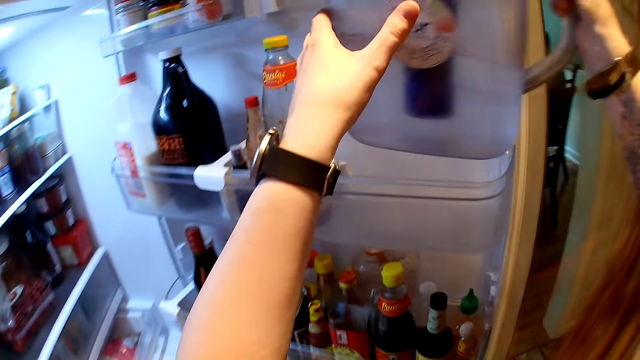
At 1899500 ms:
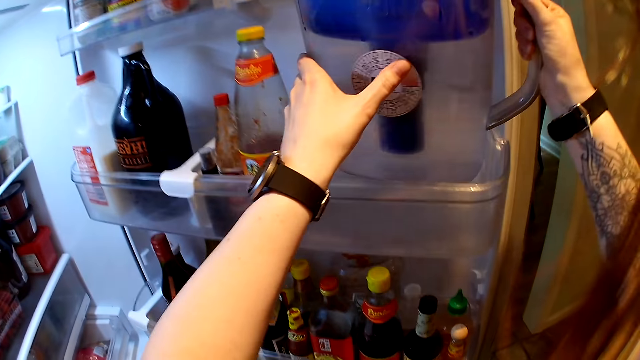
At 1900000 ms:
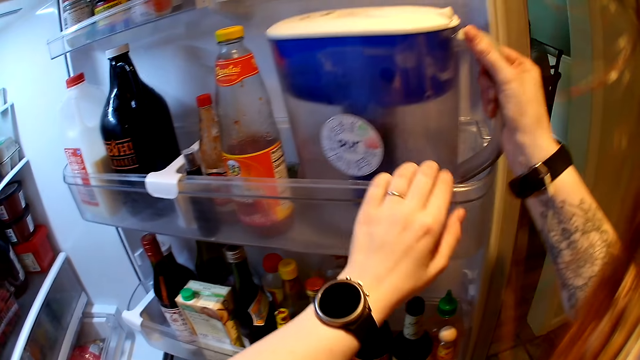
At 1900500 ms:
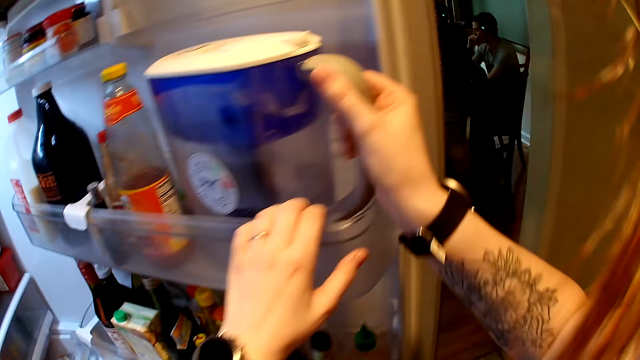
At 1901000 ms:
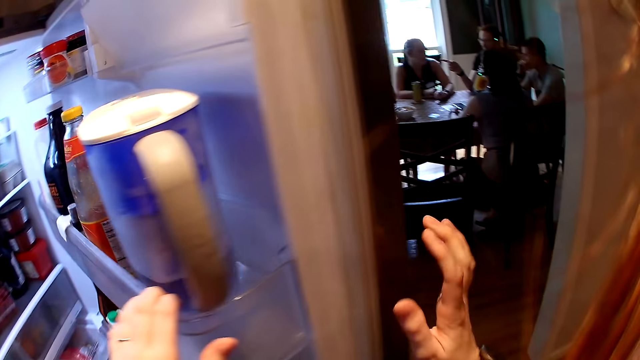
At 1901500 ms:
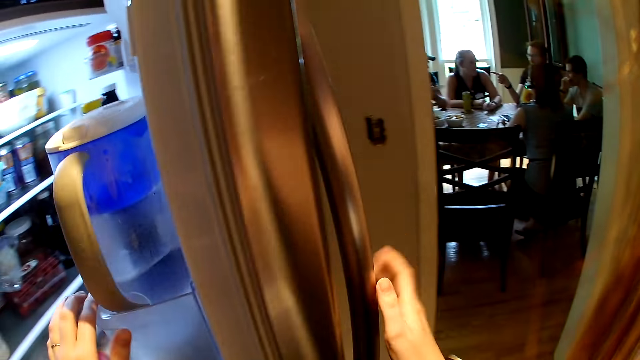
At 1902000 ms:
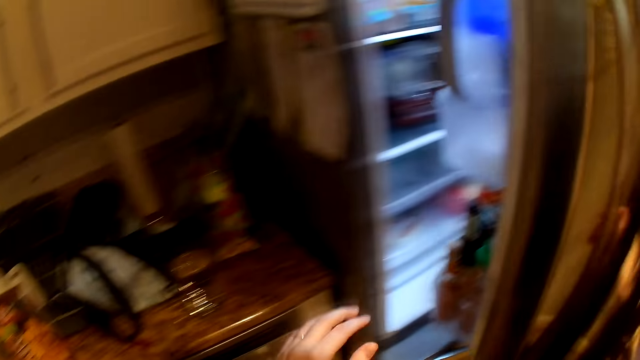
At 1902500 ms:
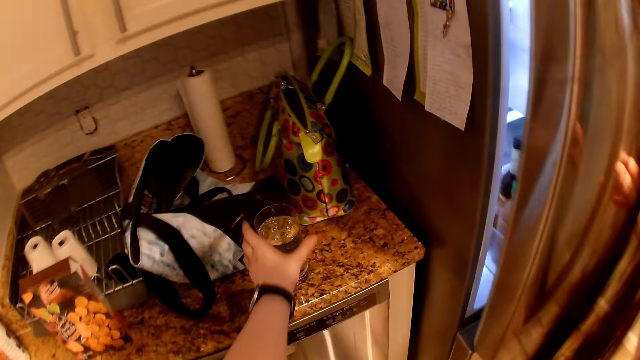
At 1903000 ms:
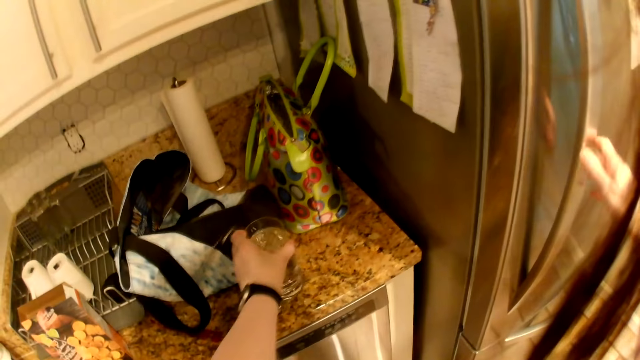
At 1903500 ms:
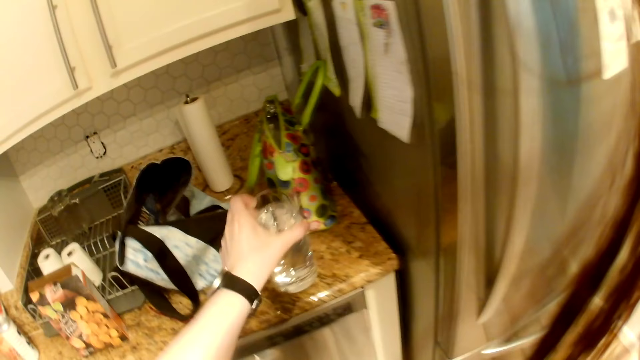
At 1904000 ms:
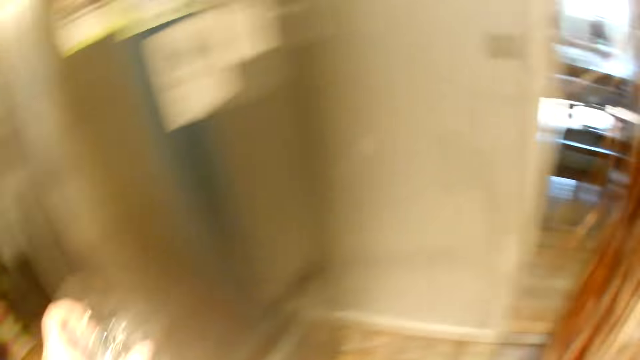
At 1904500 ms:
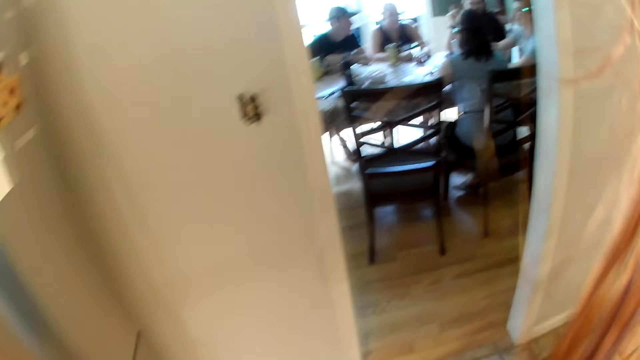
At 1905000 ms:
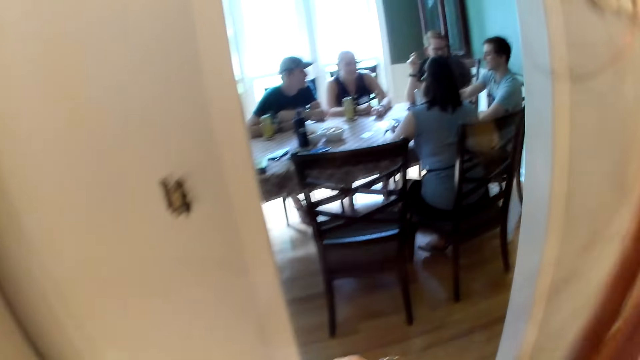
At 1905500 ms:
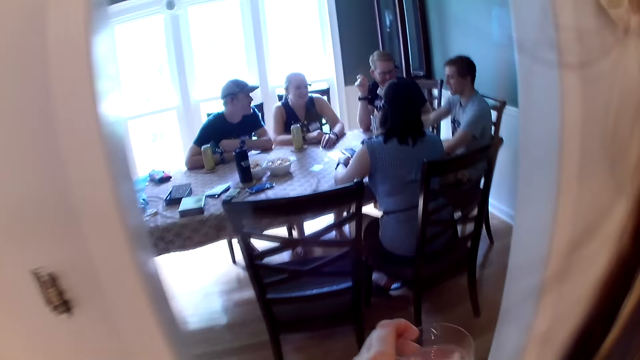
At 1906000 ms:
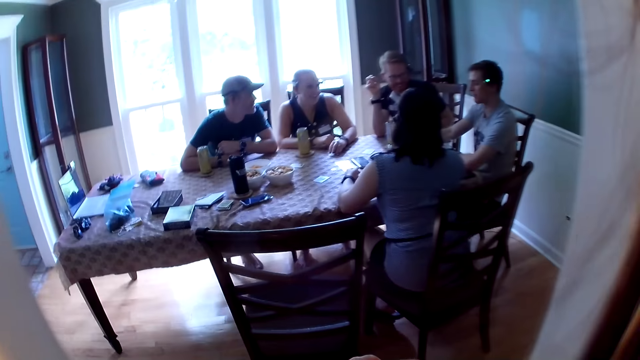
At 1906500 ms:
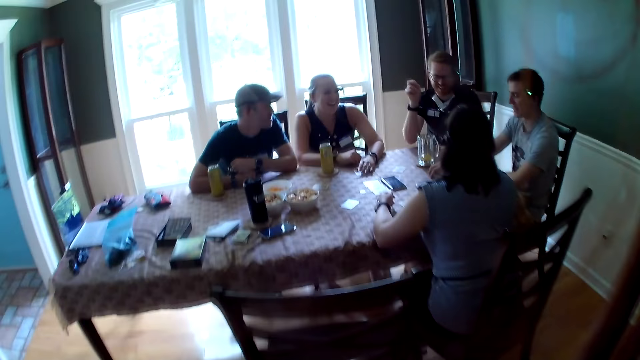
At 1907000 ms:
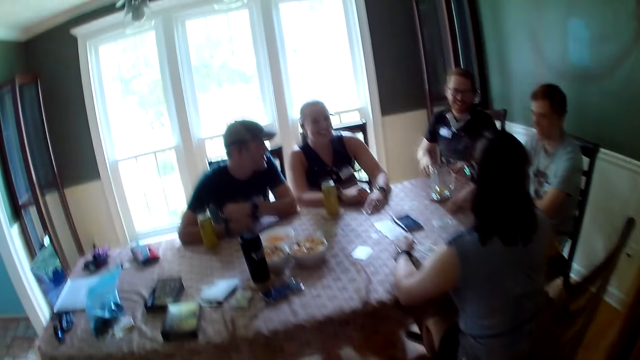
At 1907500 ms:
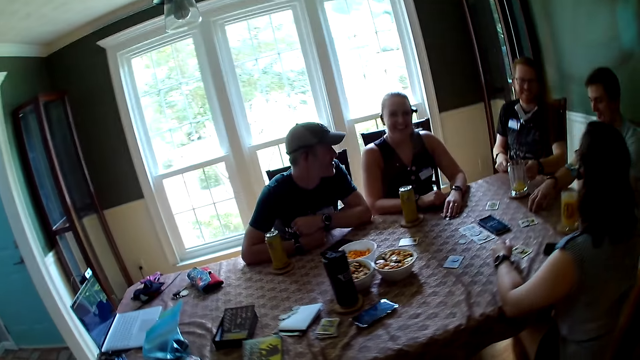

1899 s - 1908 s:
The camera wearer places the jug in the refrigerator with both hands. She closes the refrigerator with her right hand. She picks up the glass cup with water from the counter with her left hand. She walks to the dining room from the kitchen. A man interacts with everyone. The camera wearer interacts with another man in the apartment. The other man carries a glass from the table with his left hand.

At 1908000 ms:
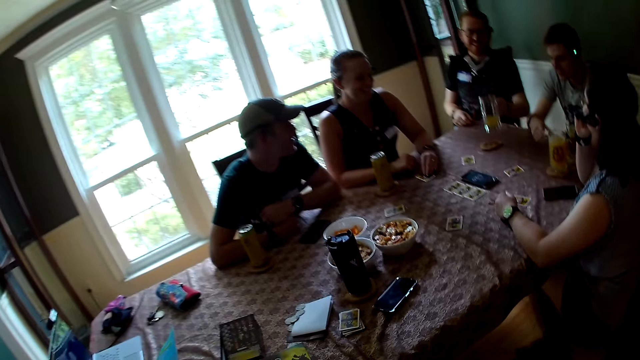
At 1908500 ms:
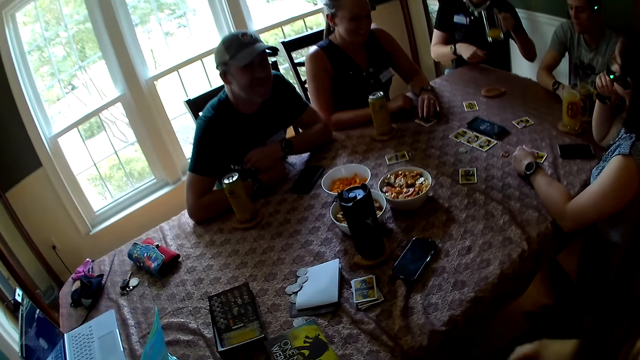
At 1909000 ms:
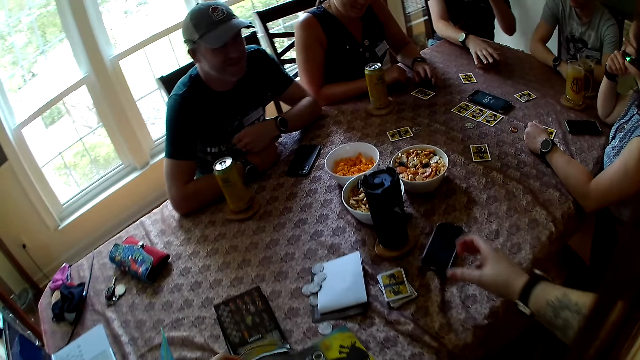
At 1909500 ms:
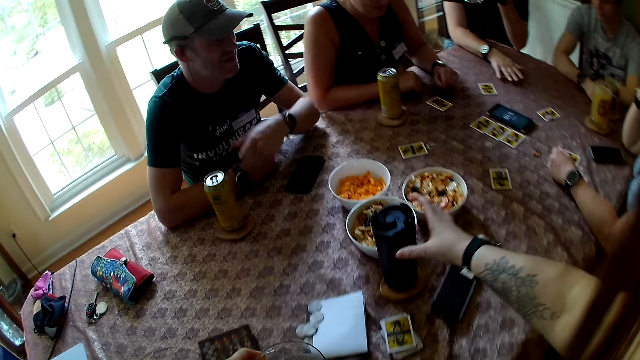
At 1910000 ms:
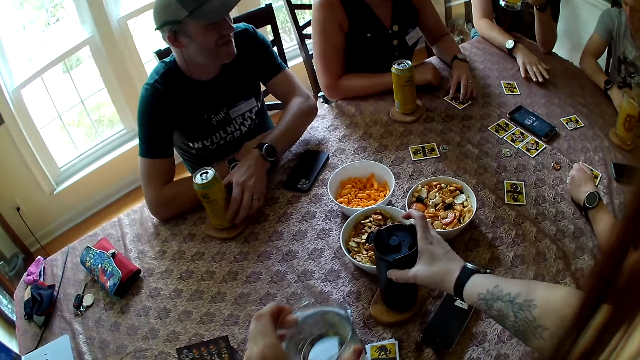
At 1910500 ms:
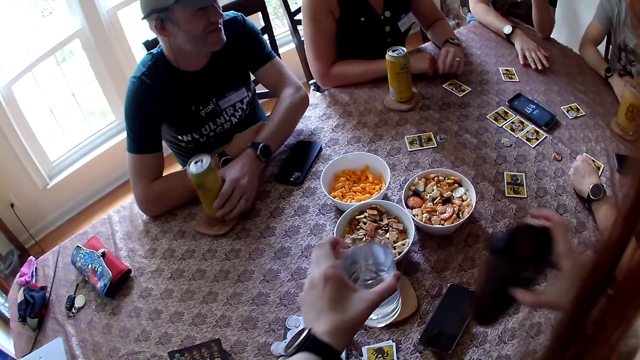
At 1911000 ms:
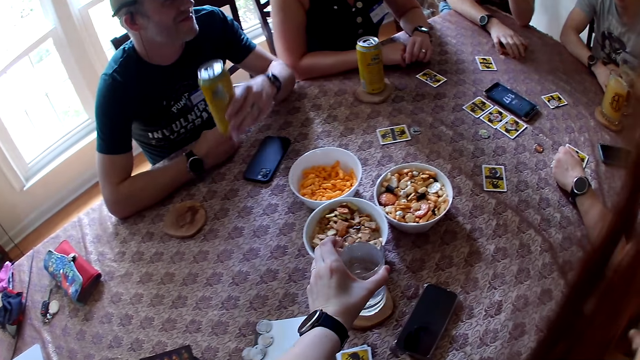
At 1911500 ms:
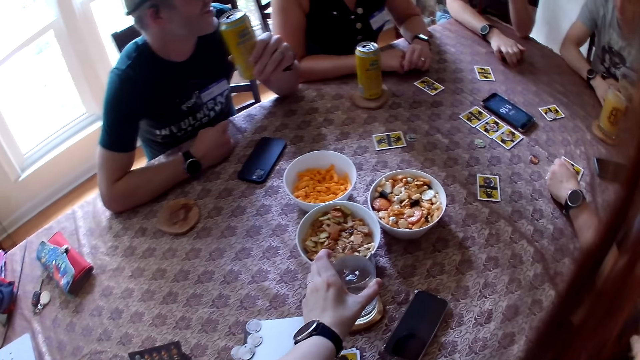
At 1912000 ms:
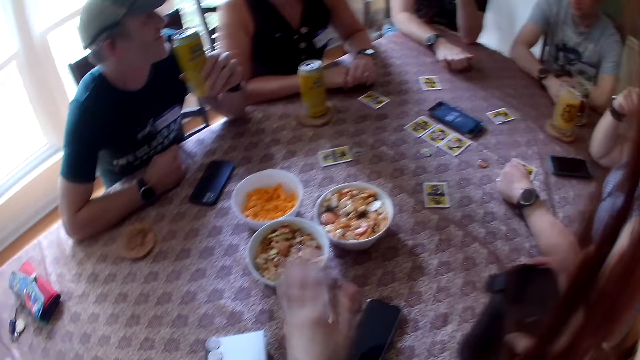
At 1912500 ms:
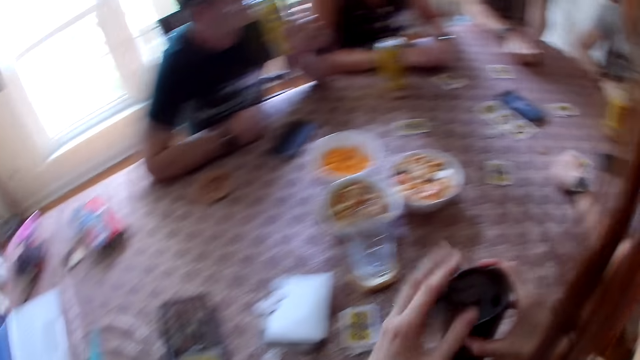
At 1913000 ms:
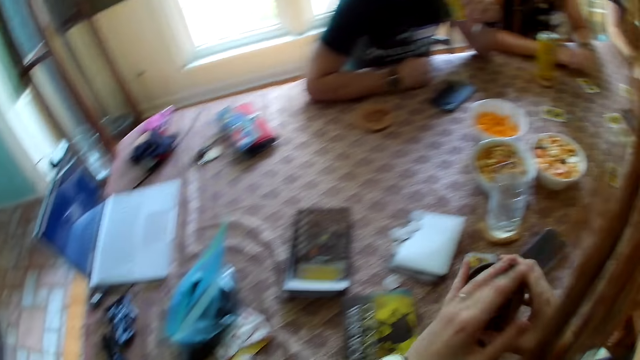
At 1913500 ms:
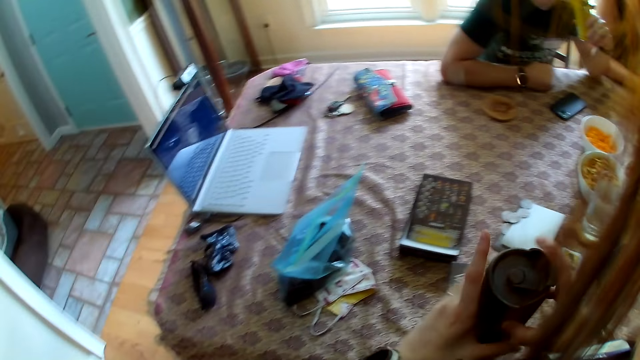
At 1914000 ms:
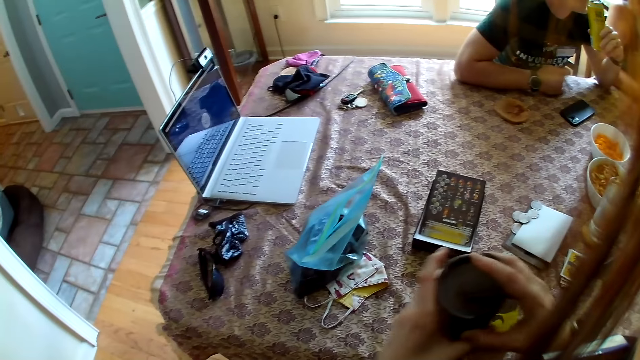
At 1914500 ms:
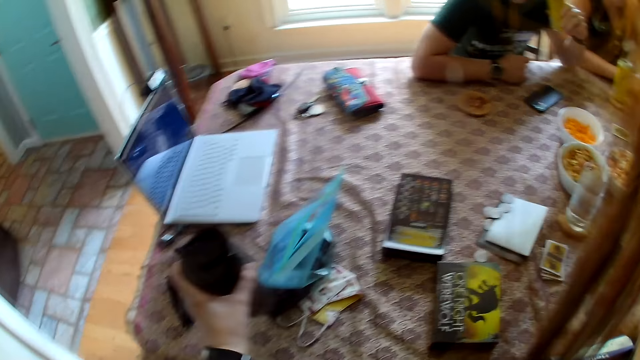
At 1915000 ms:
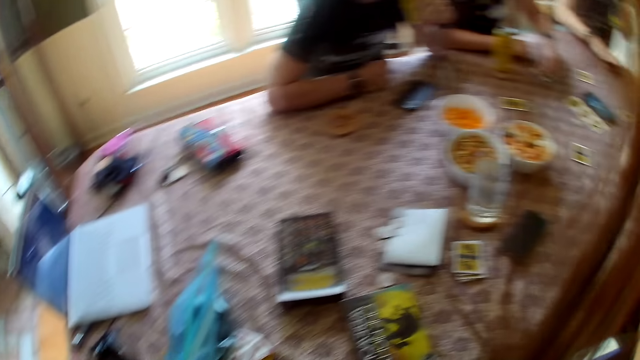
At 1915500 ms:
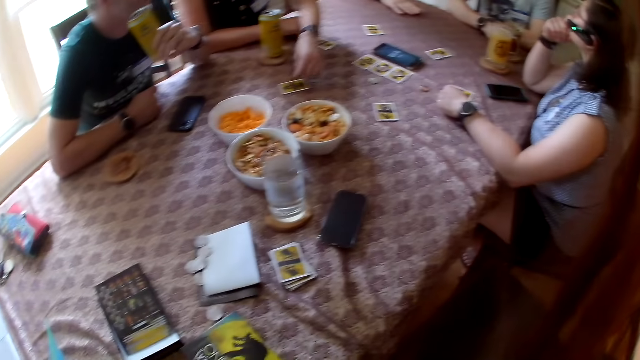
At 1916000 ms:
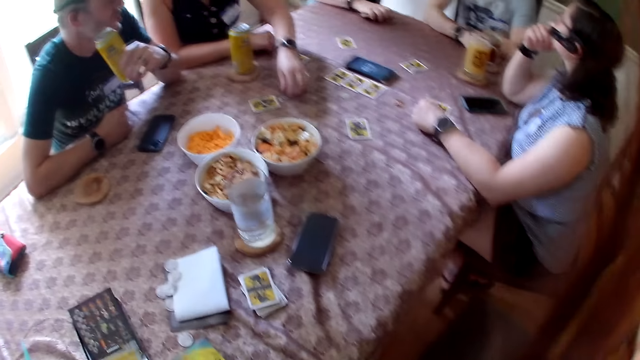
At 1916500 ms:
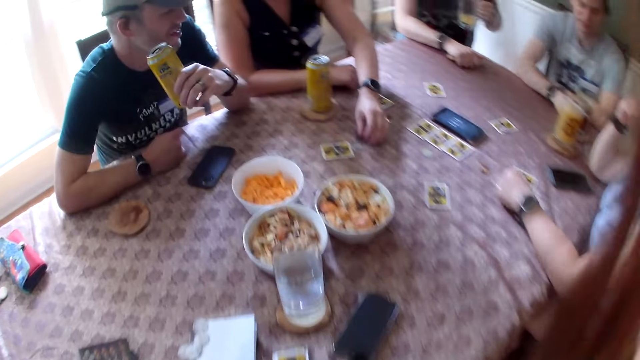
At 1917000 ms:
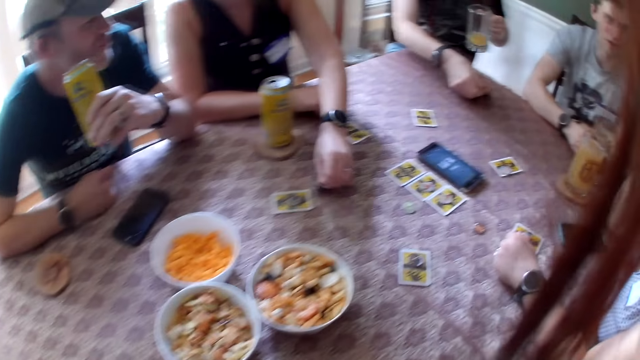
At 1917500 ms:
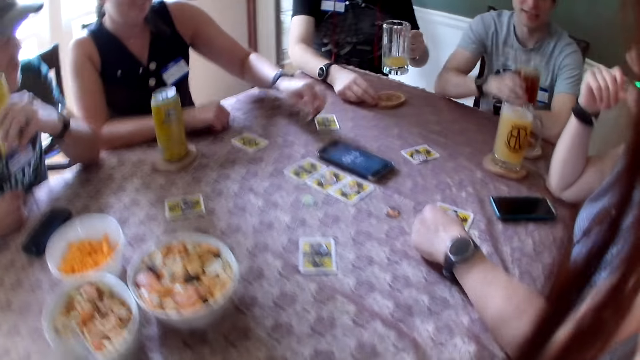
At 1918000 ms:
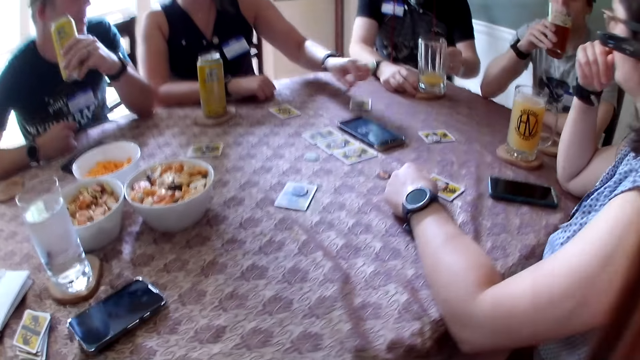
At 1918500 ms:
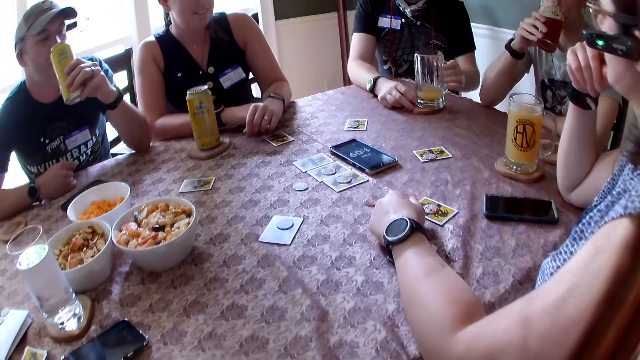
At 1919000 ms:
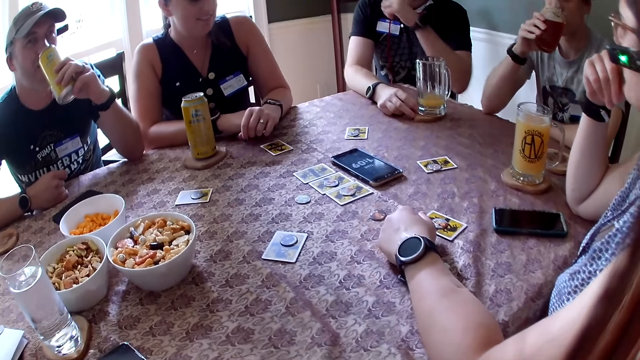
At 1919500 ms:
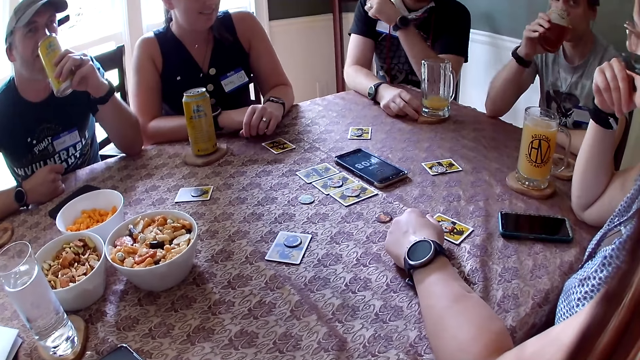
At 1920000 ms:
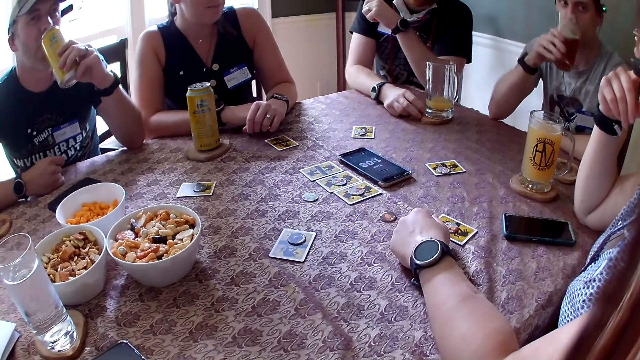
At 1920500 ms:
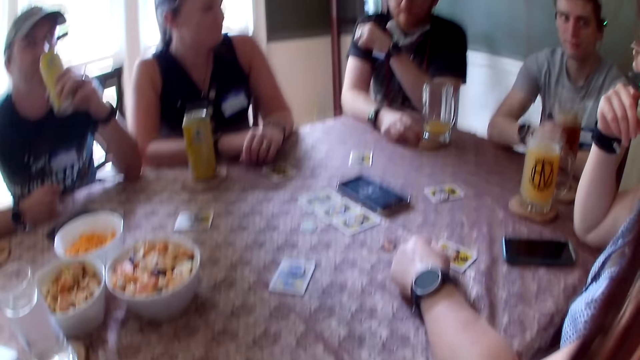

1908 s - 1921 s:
A man drops his right hand on the table. He drops his left hand on the table. The camera wearer picks up a plastic bottle from the table with her right hand. A woman holds a card on the table with her left hand. Another man picks up a can from the table with his left hand. The camera wearer drops the glass cup on the table mat with her left hand. A third man interacts with everyone. The camera wearer closes the lid on the plastic bottle with her left hand. Someone drinks something while looking aside. The first man interacts with everyone. The camera wearer passes the plastic bottle from her right hand to her left hand. She drops the plastic bottle aside on the table with her left hand. The woman picks up a piece from the table with her left hand. The third man holds a coaster on the table with his right hand. The woman drops the piece on a card on the table with her left hand. She picks up a piece from the table with her left hand. The third man drops the coaster on the table with his right hand. The first man picks up a glass from the table with his right hand. The woman drops the piece on a card on the table with her left hand. The first man drinks from the glass with his right hand. The third man drops the glass on the table with his left hand. The first man drops his right hand on the table. The woman drops her left hand on the table. The third man drops his left hand on the table. The camera wearer walks behind someone. The second man drinks from the can with his left hand. The camera wearer interacts with everyone in the apartment.
